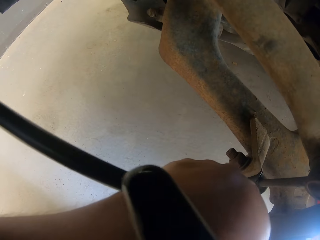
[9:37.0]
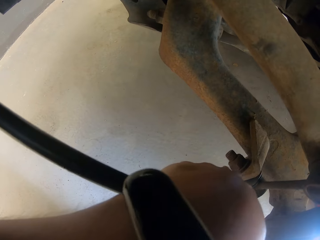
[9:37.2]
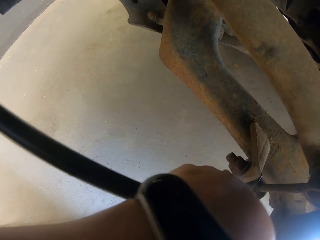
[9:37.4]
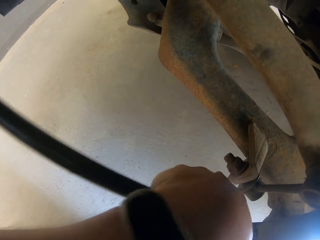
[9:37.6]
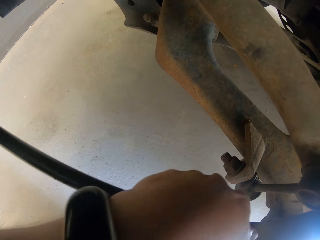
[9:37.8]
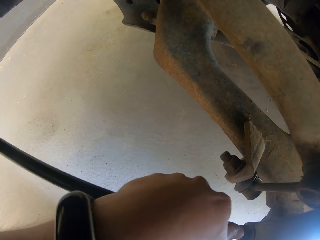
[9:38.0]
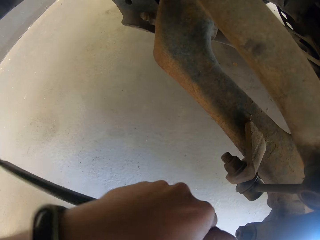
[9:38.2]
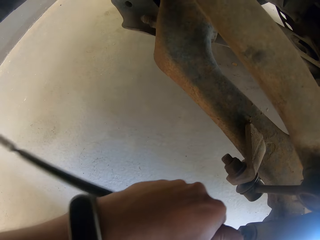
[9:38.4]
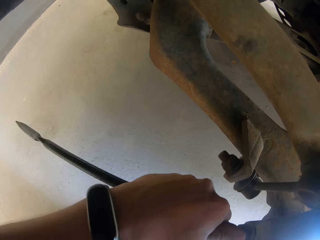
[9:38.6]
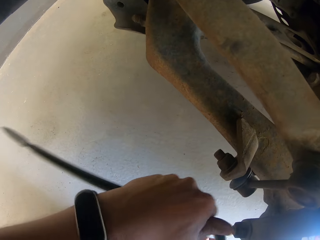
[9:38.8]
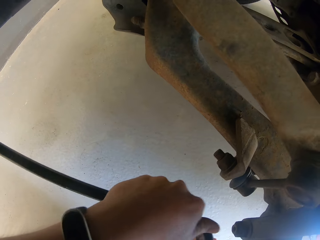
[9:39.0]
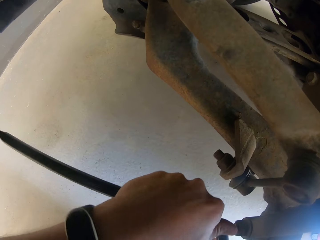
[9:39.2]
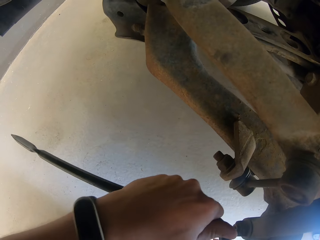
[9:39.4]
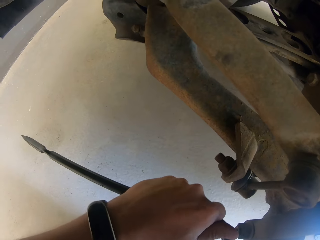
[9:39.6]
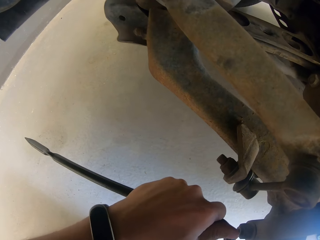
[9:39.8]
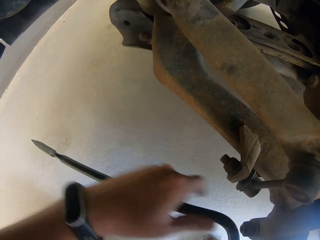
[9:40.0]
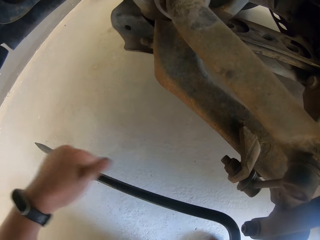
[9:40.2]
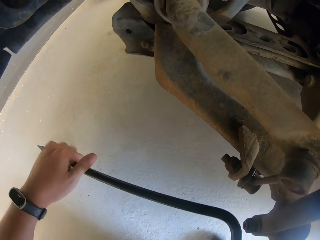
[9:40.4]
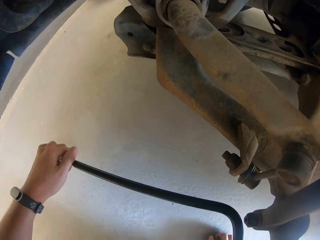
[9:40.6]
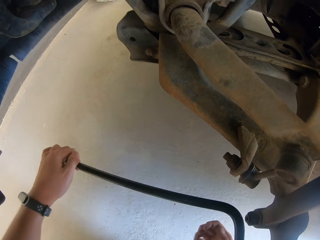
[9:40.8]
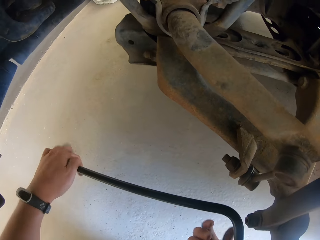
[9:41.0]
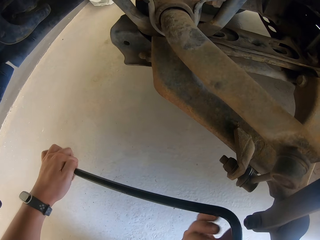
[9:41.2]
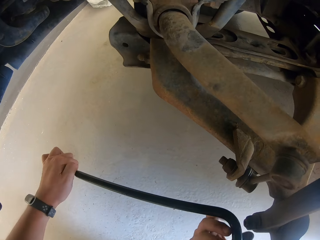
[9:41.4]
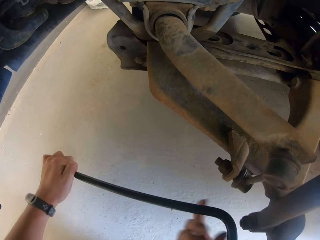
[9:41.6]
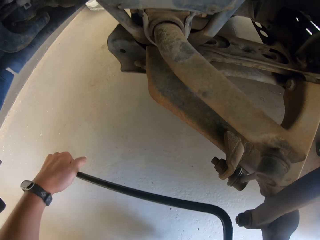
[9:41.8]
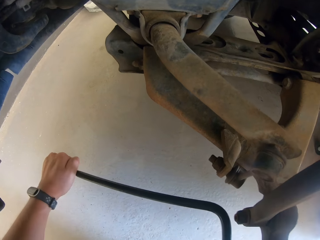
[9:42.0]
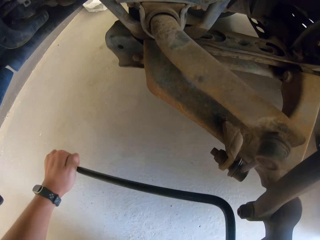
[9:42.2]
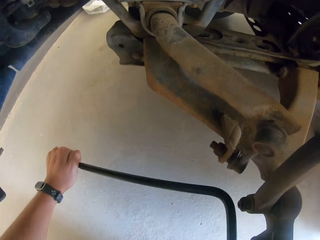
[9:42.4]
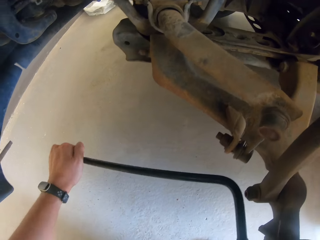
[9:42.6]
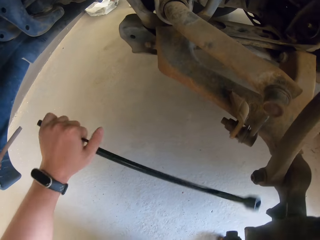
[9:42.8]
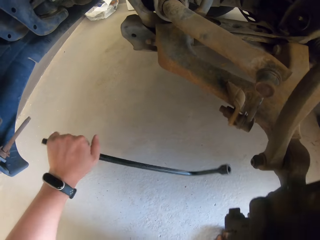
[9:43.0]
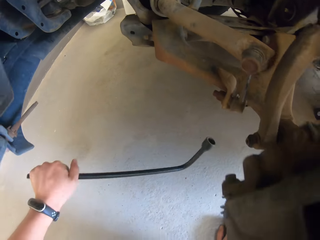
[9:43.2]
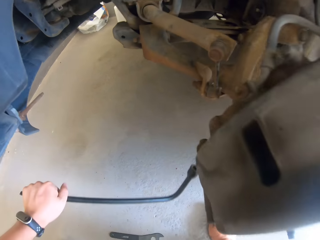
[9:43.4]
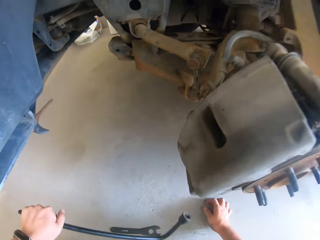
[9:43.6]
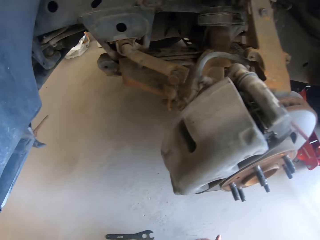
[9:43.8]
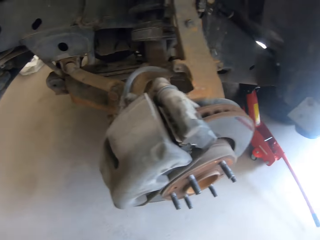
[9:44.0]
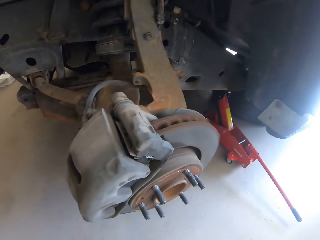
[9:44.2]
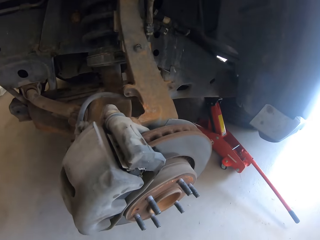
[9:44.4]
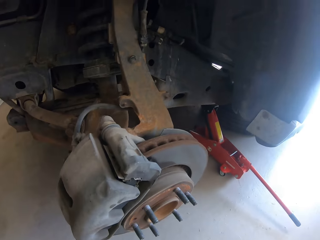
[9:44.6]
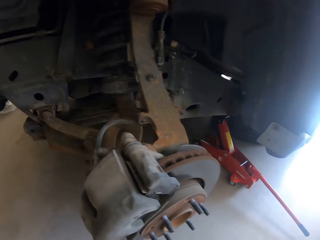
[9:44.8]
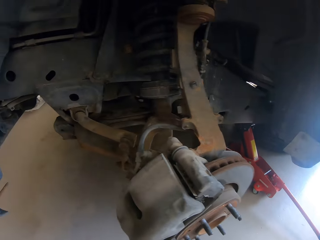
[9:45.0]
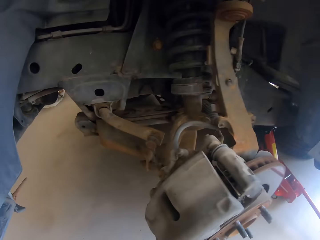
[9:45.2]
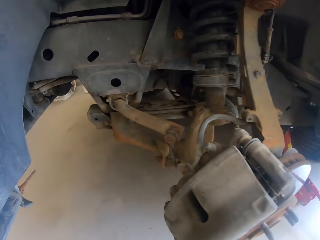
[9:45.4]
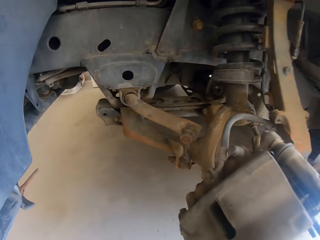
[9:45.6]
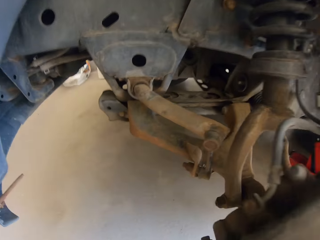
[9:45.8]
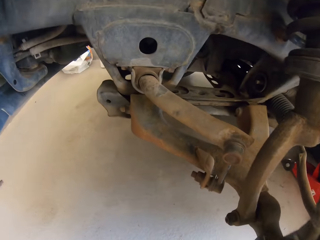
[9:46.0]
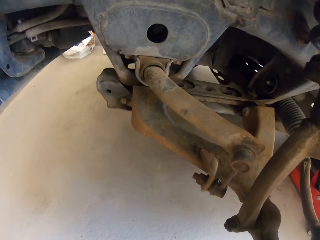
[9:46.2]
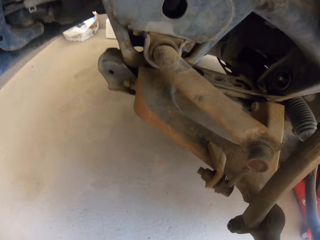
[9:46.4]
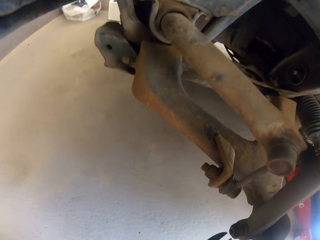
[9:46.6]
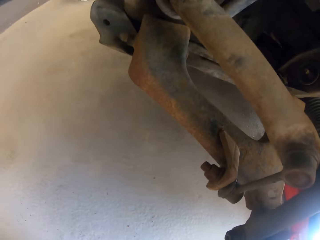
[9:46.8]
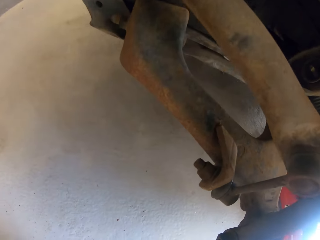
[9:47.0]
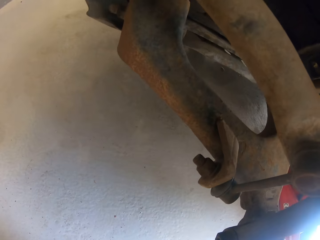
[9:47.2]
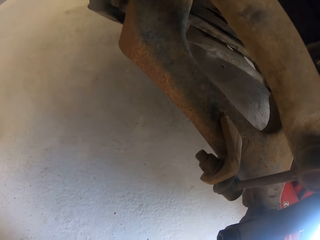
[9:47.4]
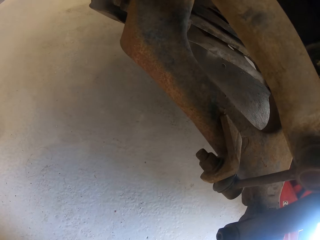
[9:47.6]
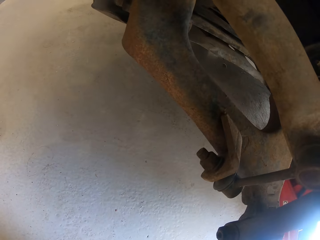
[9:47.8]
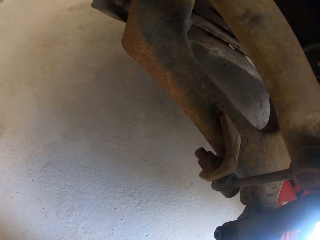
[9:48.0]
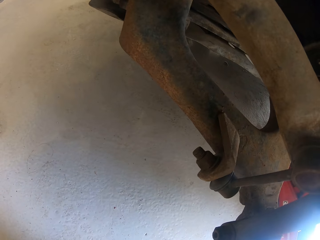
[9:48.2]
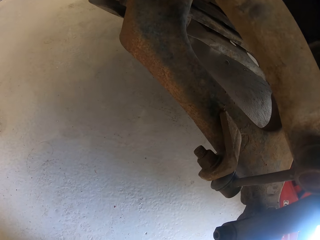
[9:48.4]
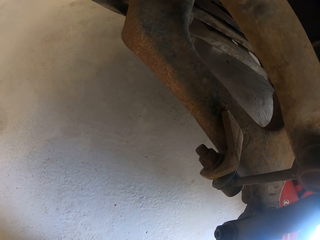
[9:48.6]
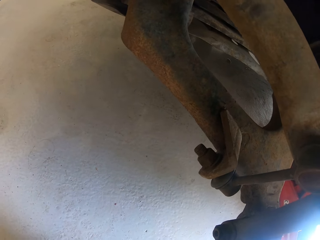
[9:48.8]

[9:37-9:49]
The camera wearer removes the wheel spanner from the brake disc. They put down the wheel spanner. They bend beside the brake disc.

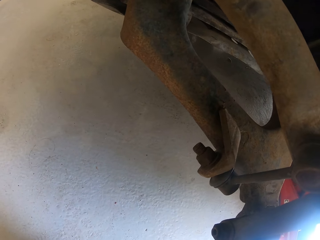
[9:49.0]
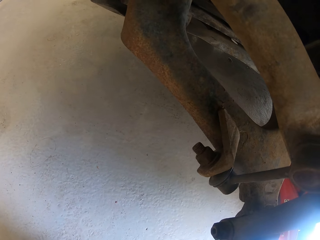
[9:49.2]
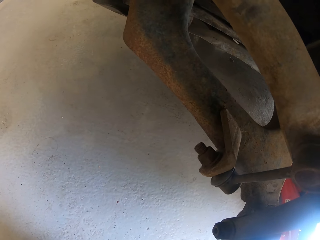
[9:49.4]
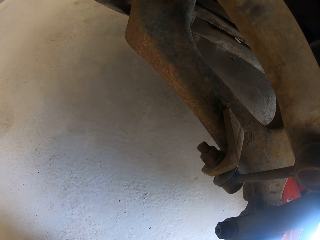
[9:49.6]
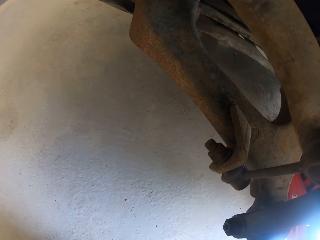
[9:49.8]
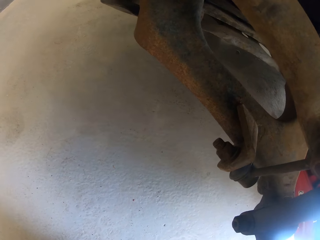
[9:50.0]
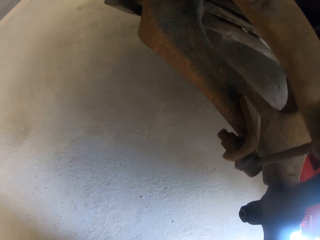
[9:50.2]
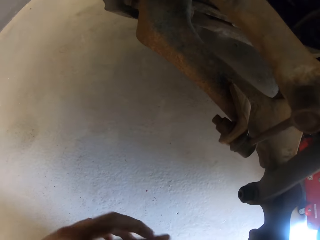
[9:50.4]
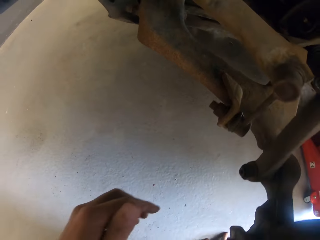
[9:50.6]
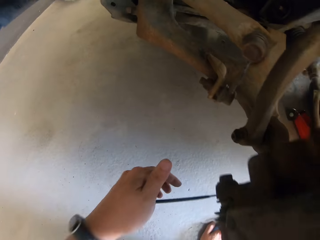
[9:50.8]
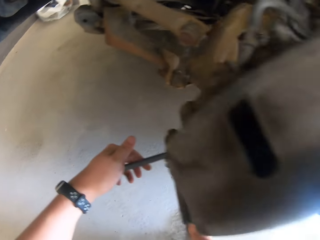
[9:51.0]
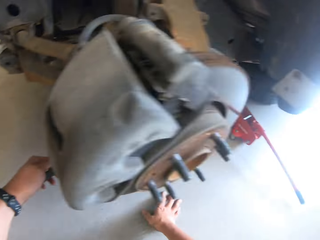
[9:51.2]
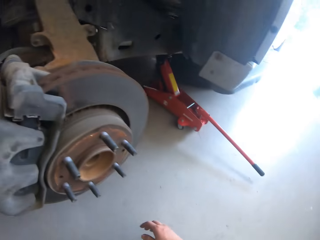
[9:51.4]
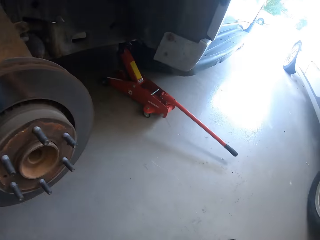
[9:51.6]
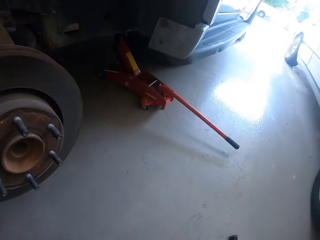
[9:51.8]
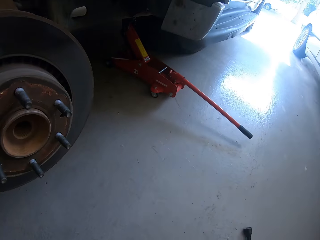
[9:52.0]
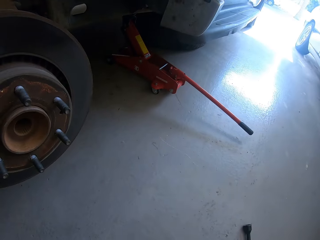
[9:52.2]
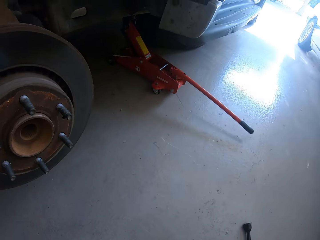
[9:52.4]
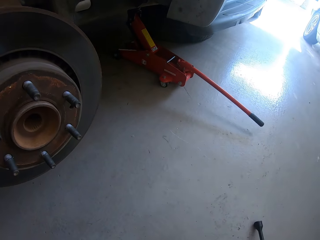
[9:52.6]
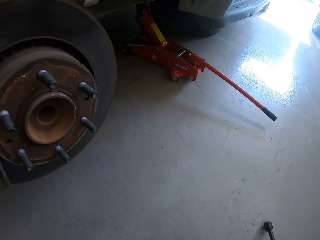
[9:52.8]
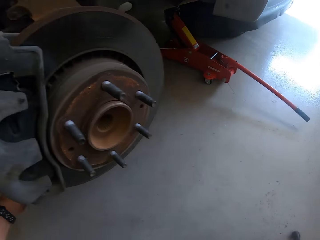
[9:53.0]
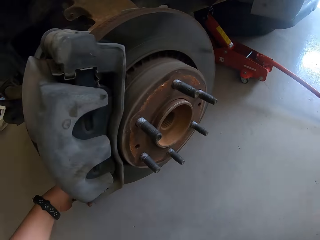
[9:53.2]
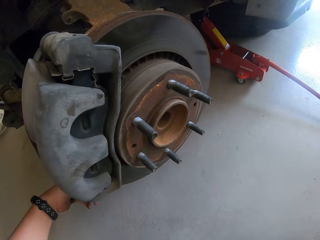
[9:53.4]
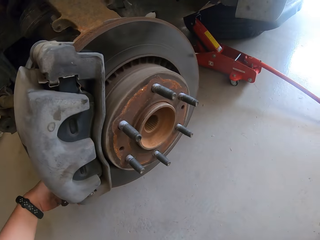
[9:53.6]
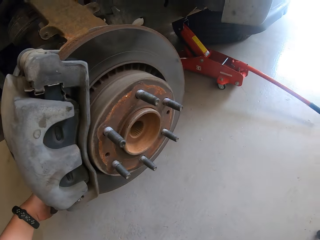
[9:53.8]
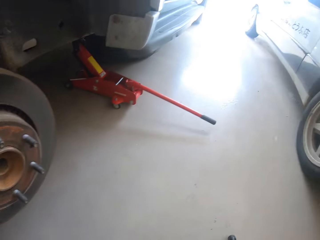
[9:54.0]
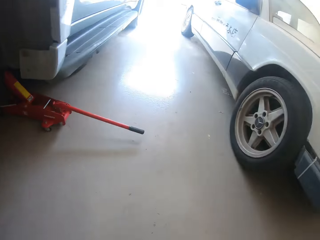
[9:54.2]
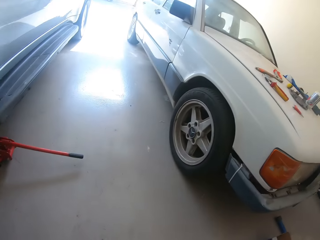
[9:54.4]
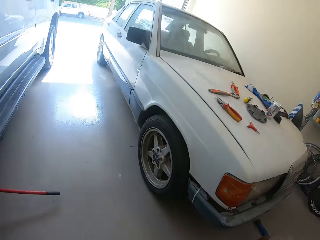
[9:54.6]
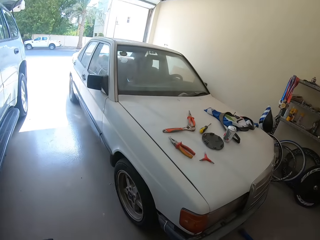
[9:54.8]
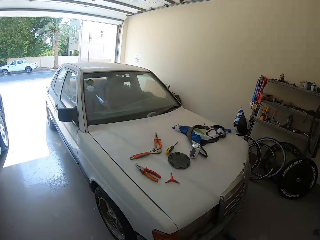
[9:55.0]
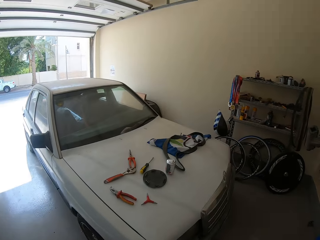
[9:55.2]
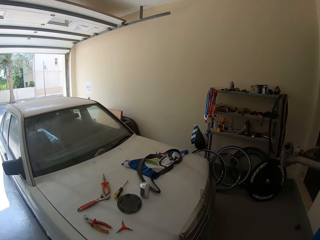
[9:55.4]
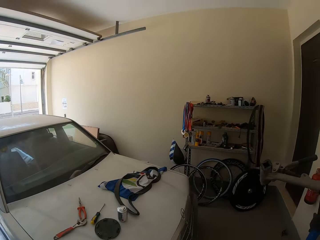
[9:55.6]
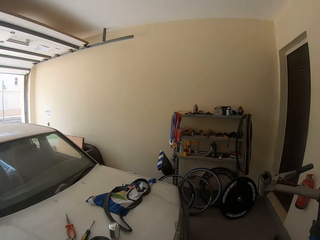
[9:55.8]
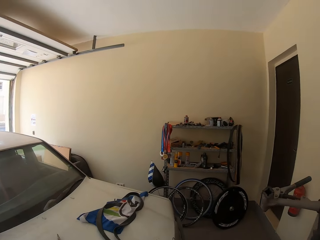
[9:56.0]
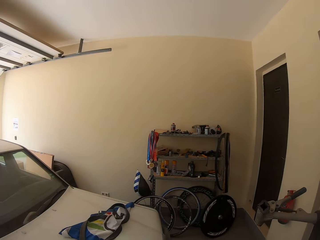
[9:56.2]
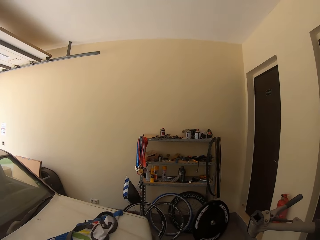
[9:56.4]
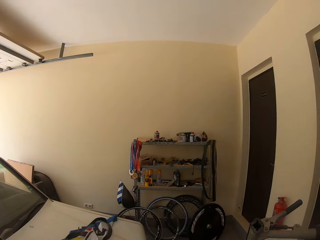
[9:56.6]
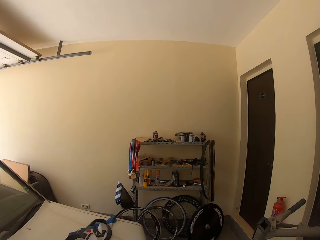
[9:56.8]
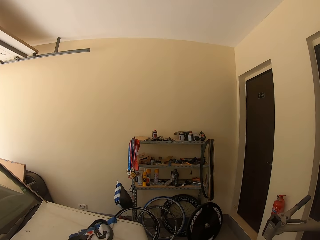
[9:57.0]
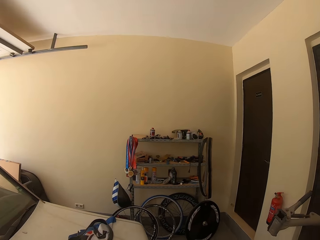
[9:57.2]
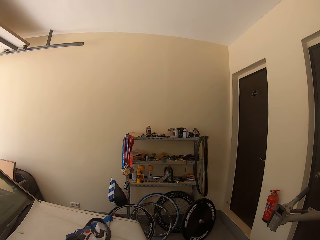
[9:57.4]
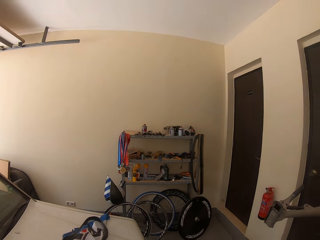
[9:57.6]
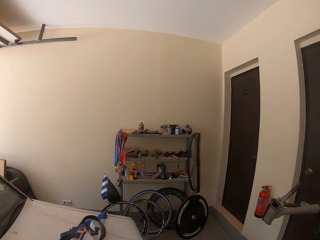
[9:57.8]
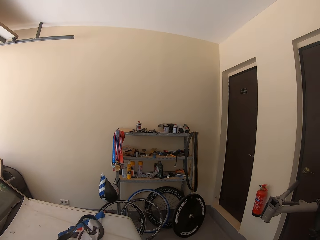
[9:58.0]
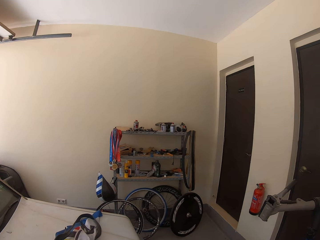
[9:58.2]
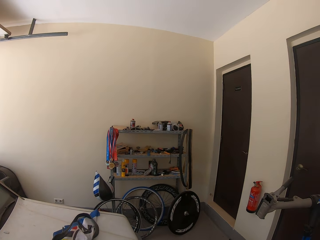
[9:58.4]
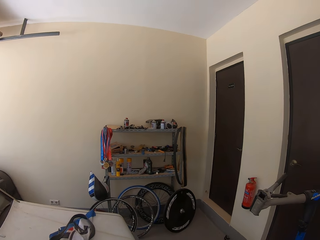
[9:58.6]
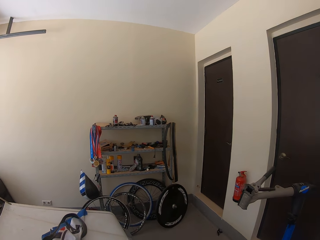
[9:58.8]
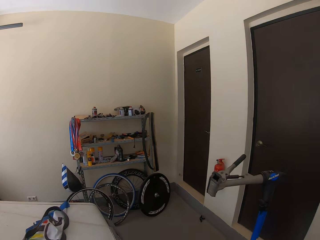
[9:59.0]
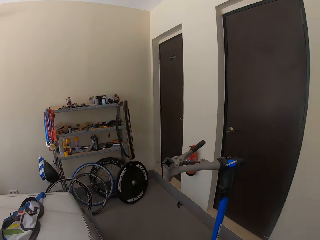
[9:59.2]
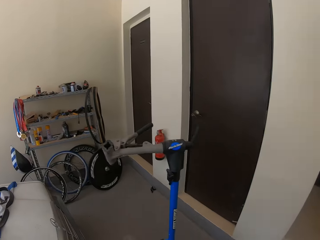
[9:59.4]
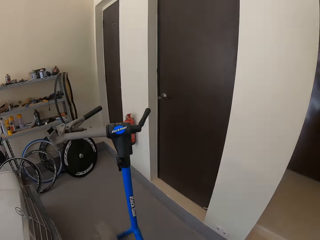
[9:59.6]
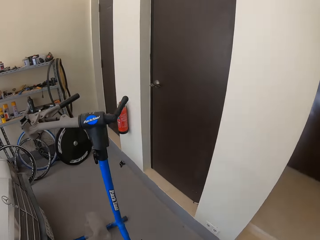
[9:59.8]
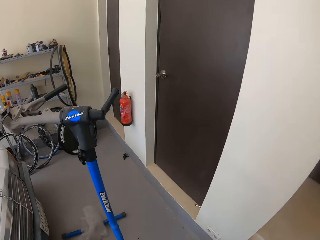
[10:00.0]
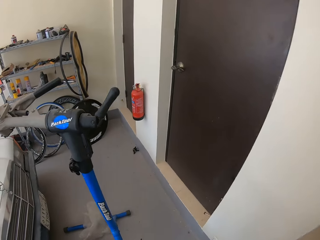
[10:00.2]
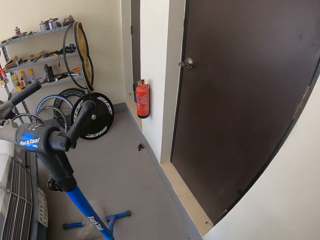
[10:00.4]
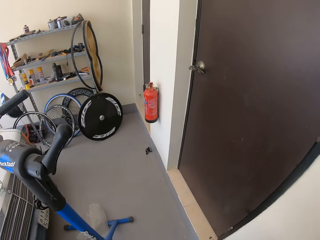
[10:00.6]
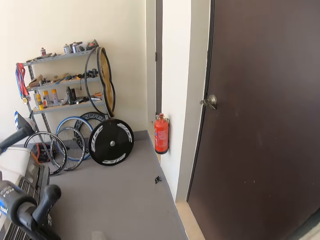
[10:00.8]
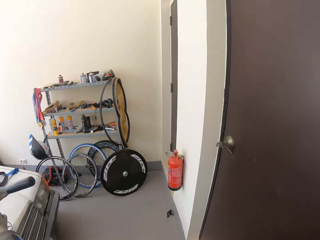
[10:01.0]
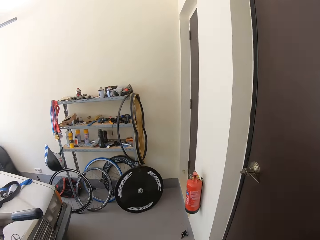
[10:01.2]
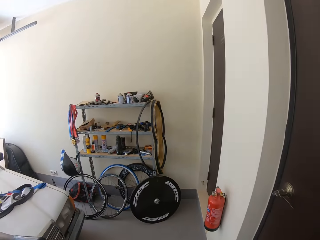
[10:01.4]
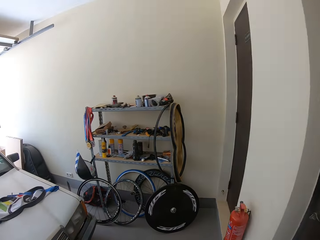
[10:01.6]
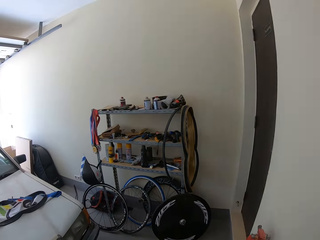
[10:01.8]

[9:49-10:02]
The camera wearer holds the wheel spanner beside the brake disc. They fasten the lug nuts. They stand up. They look around the garage. They walk in the garage.
